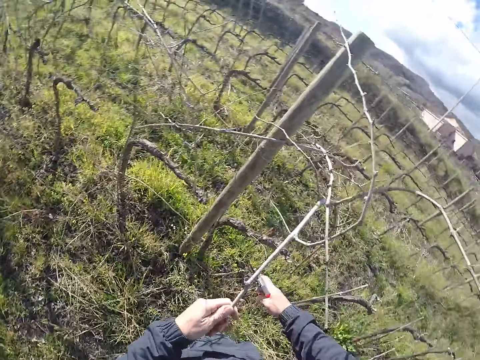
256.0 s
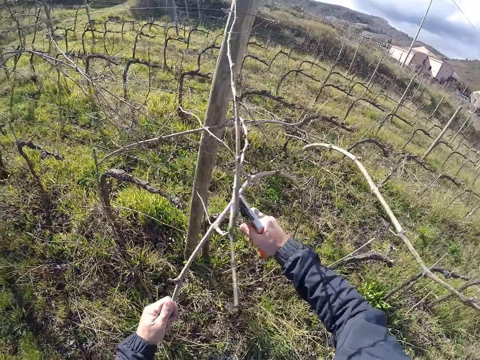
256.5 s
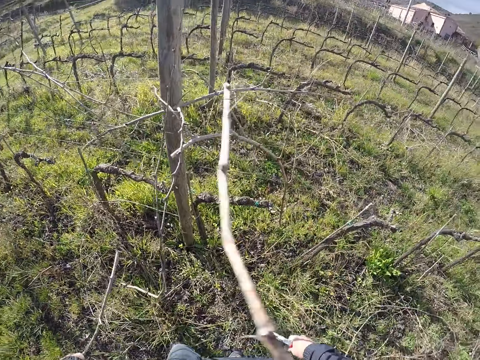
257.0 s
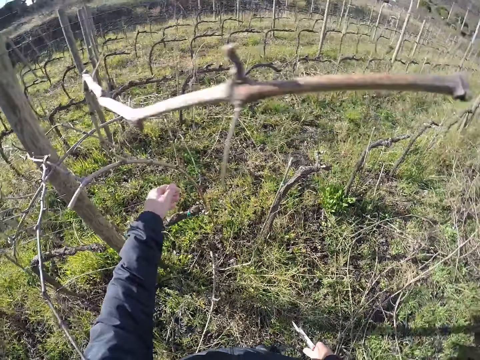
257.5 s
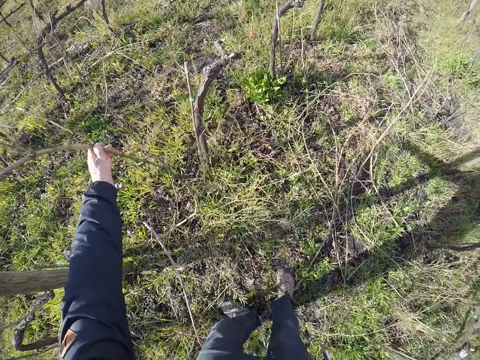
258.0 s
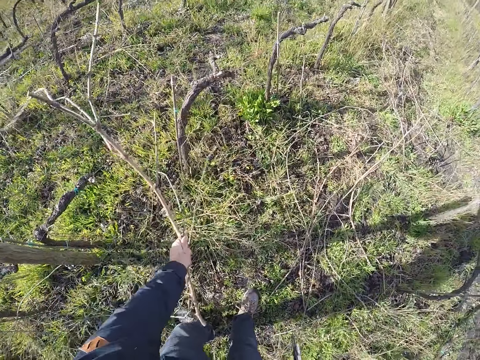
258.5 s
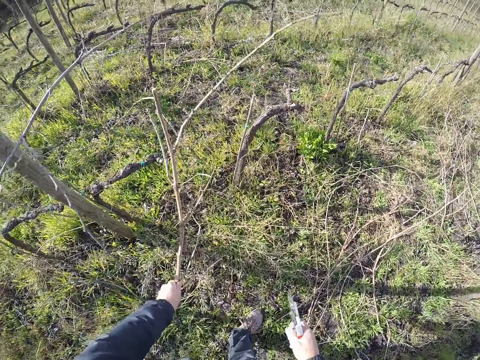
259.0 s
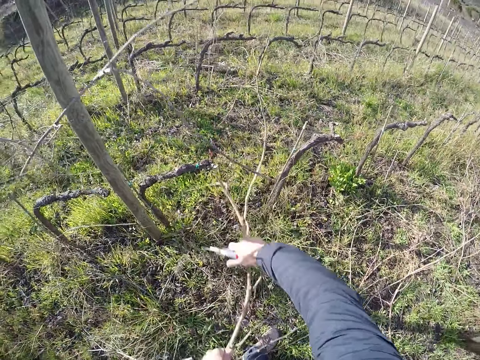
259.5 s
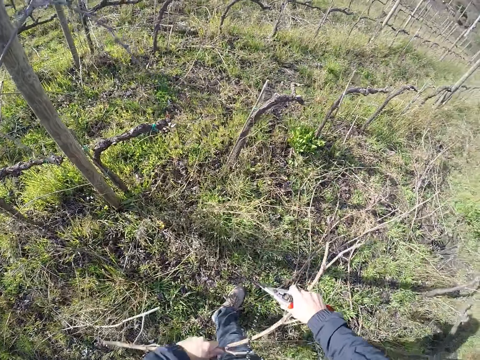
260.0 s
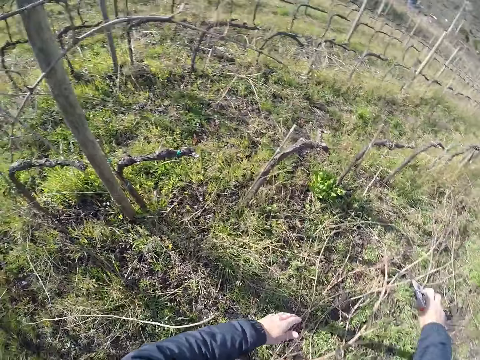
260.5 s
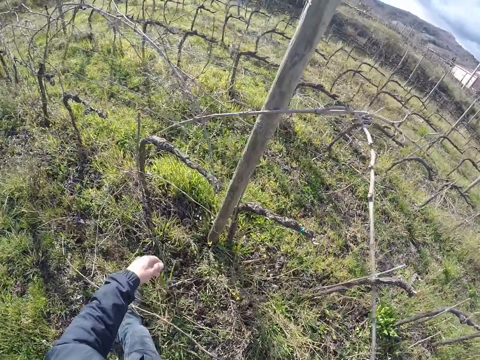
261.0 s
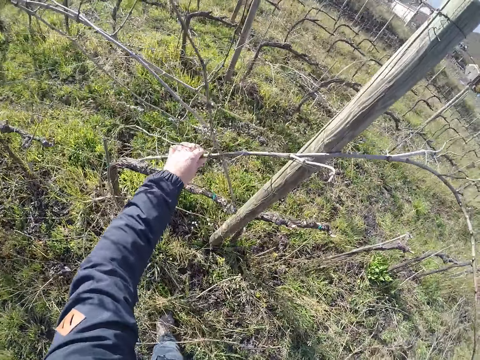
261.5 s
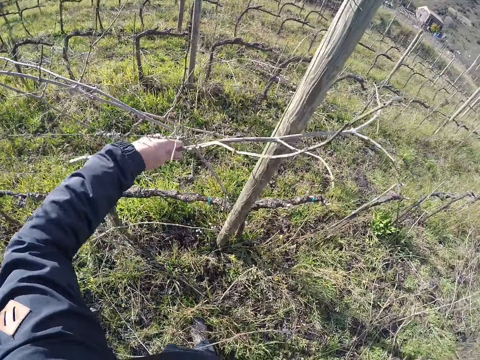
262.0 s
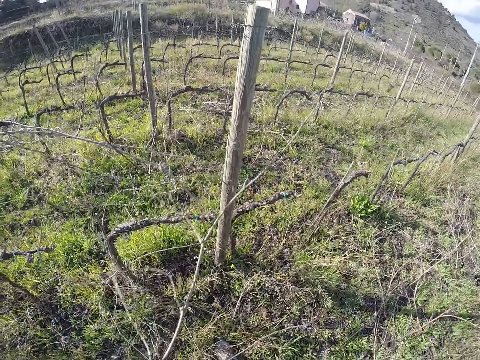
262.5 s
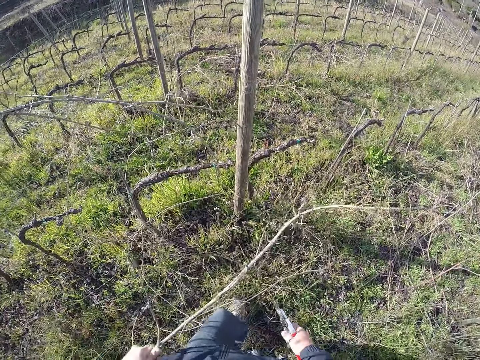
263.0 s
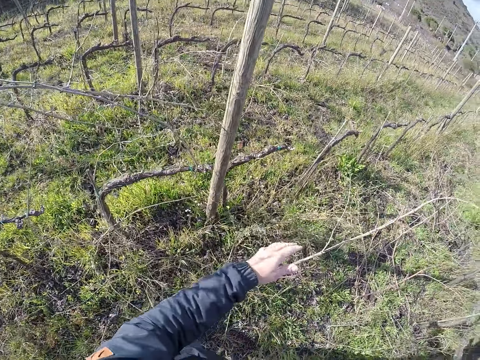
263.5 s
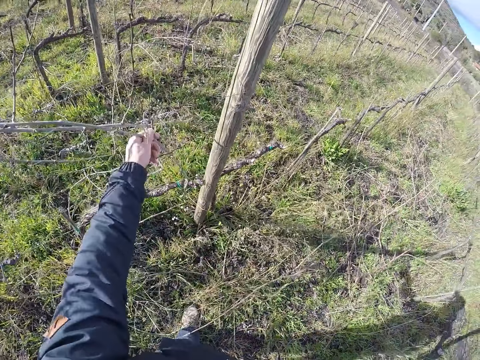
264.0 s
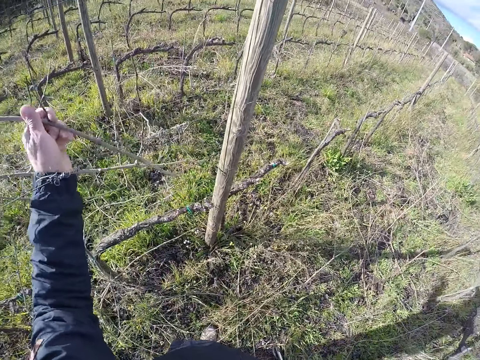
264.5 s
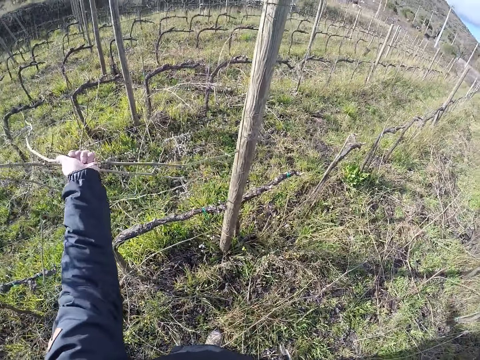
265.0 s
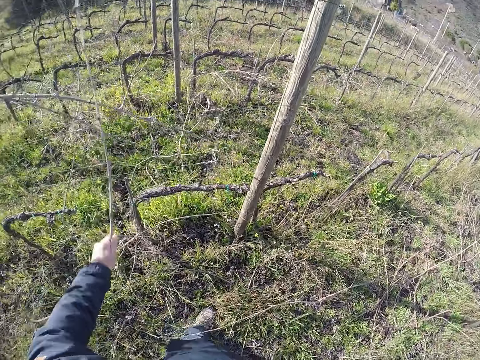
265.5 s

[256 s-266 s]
The camera wearer grabs a branch with his left hand. He cuts the branch with the pruner in his right hand. He drops the branch on the ground with his left hand. He removes some branches with his left hand. He pulls the branch. He drops the branch on the ground with both hands. He removes the branch from the wire fence with his left hand. He pulls the branch. He drops the branch on the ground with his left hand. He throws the branch down. He removes the branch from the wire fence with his left hand.

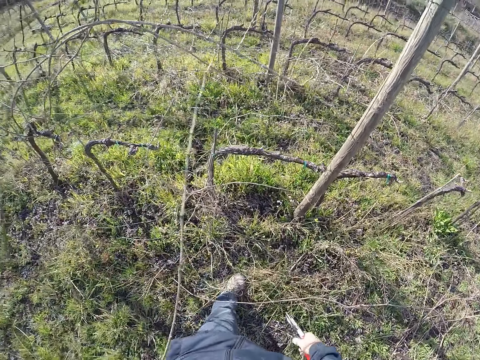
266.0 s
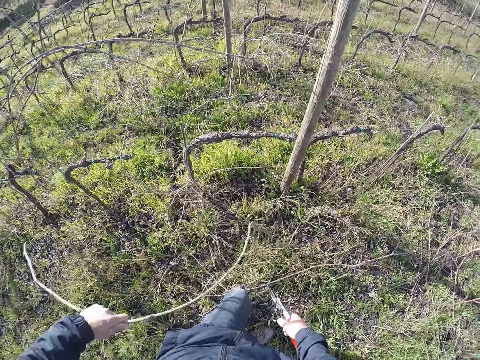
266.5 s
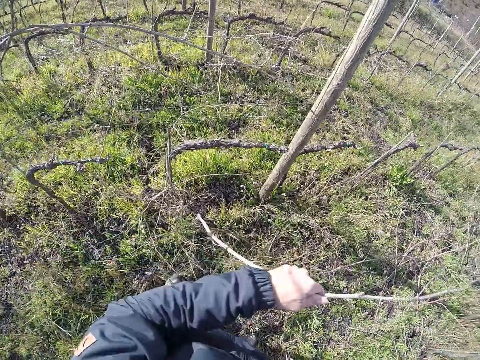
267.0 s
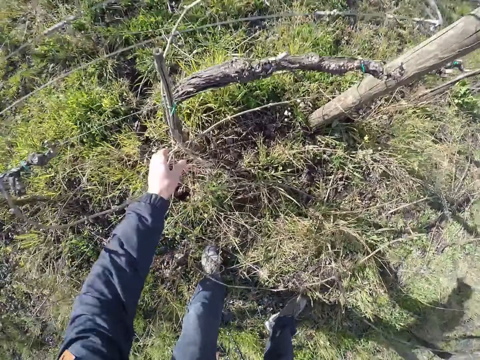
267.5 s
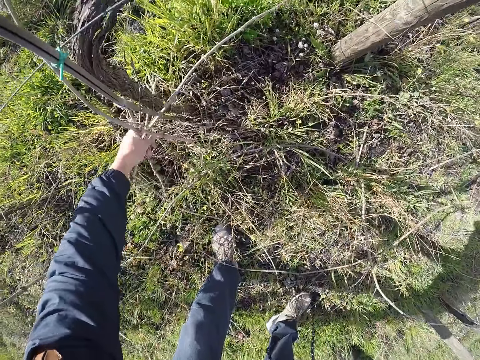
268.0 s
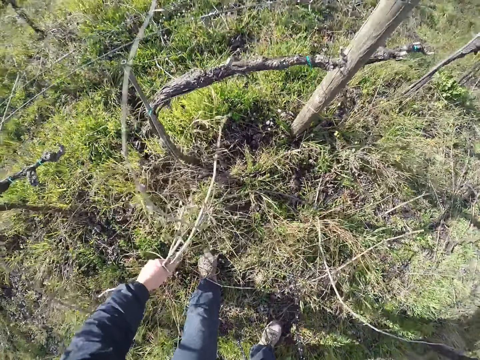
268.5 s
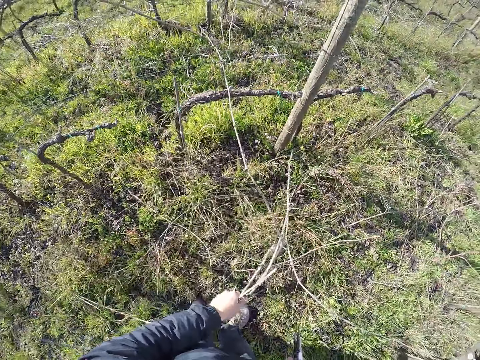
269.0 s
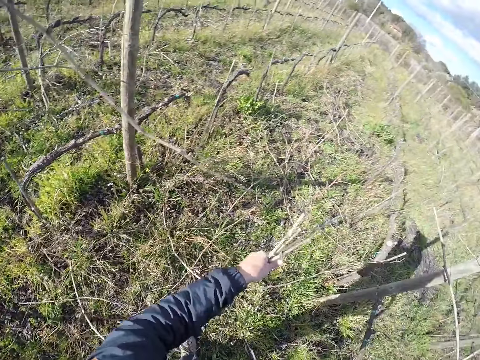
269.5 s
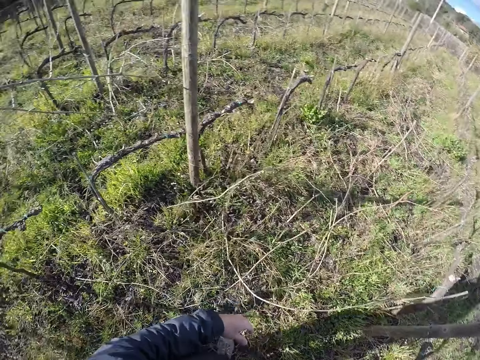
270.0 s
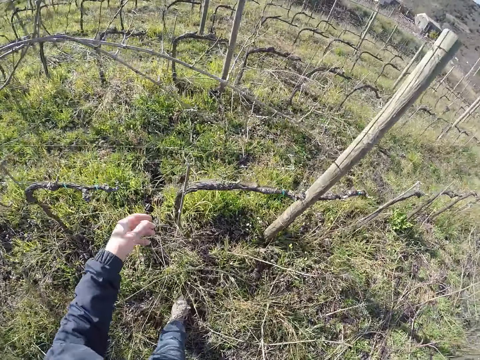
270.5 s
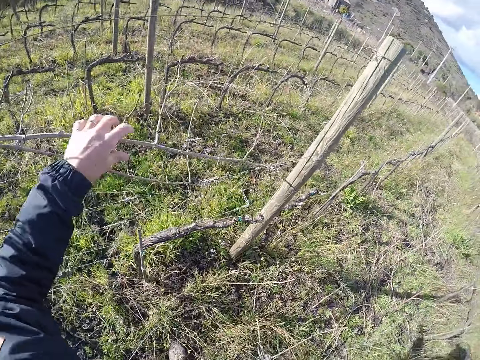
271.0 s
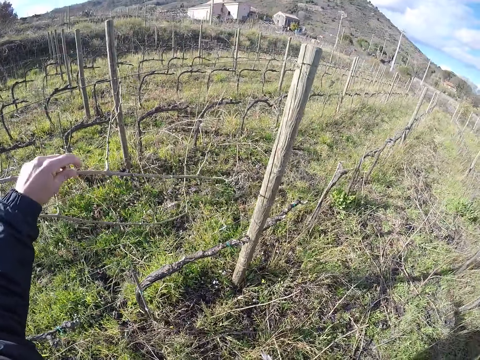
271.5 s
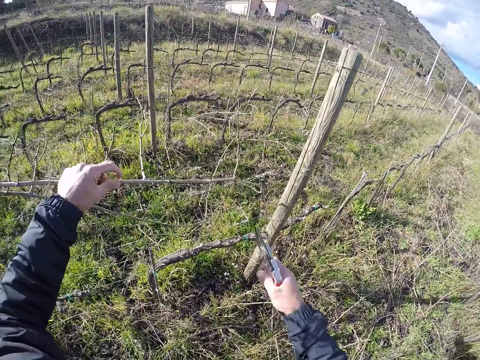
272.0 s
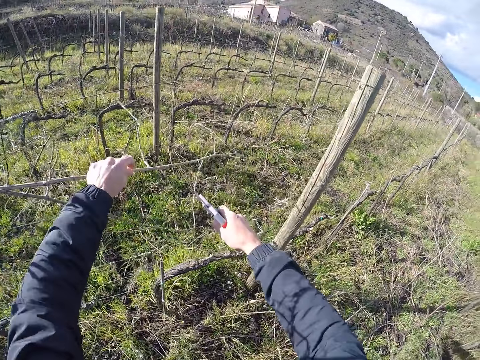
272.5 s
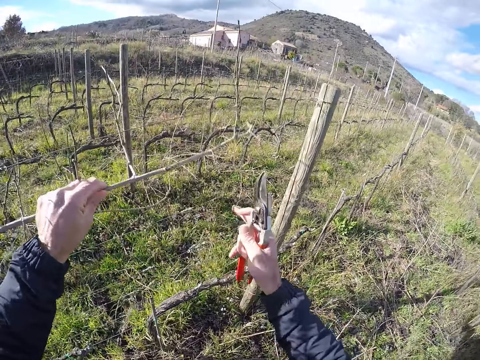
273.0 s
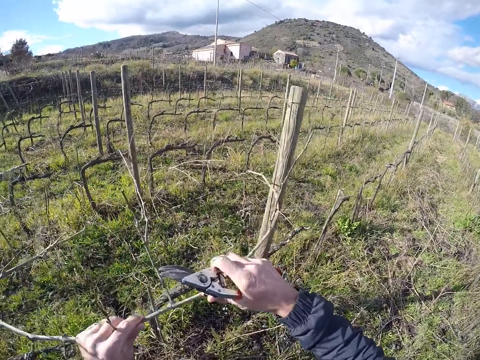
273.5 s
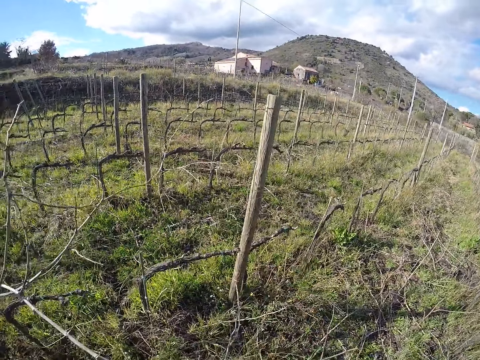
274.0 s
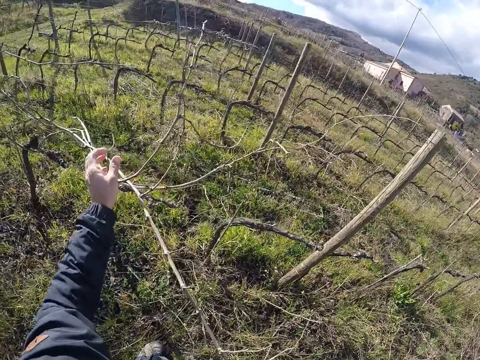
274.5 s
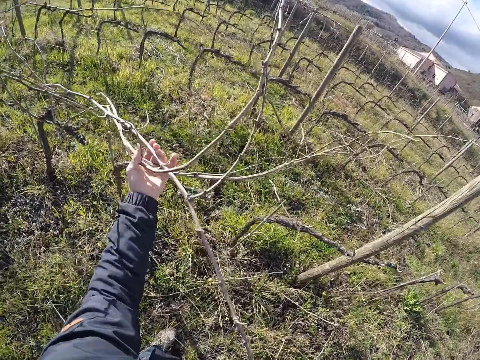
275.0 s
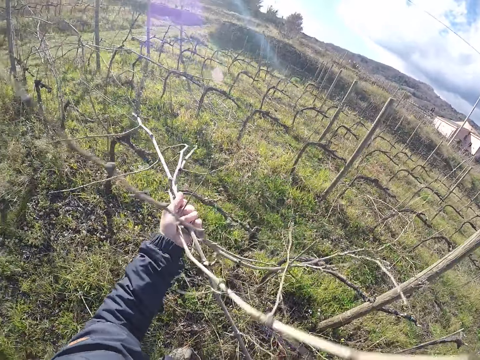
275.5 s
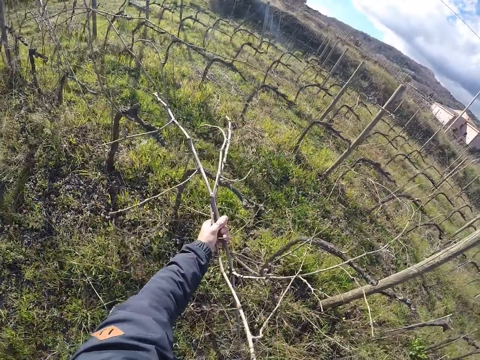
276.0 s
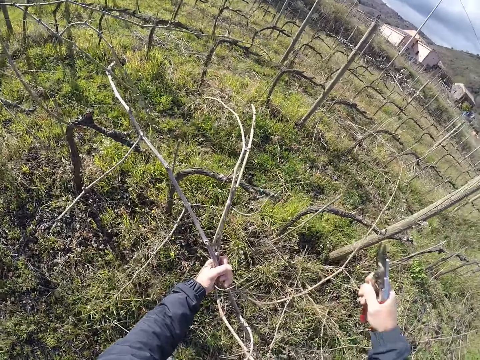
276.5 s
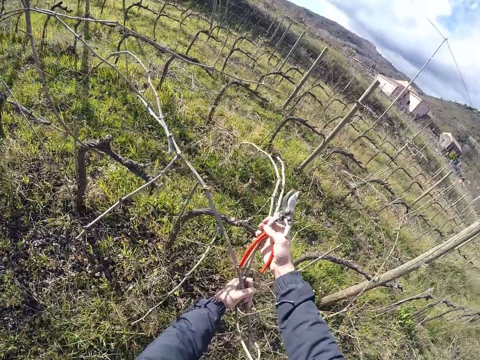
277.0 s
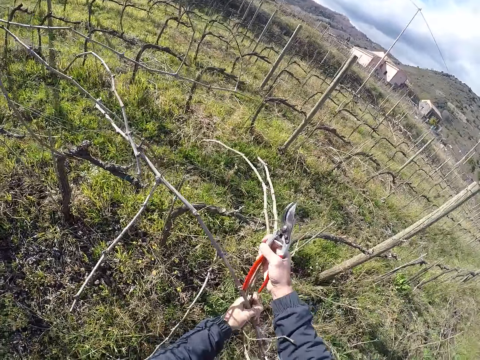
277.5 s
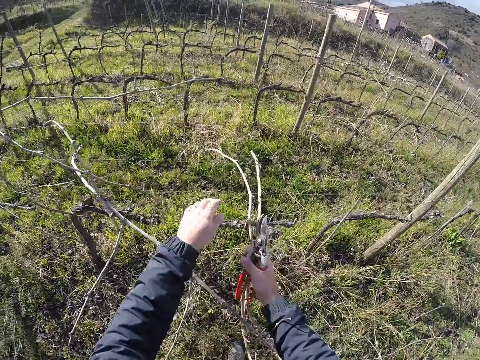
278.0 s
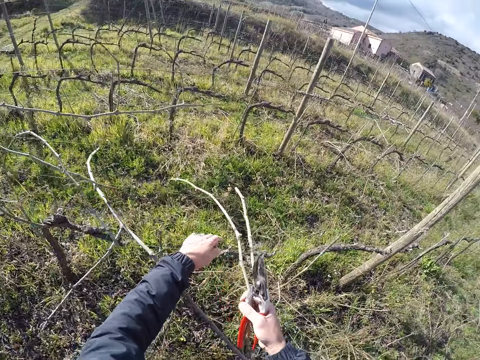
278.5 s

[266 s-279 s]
The camera wearer drops the branch on the ground with his left hand. He pulls the branch. He picks some branches from the ground with his left hand. He throws the branch down. He drops the branches on the ground with his left hand. He grabs the branch from the wire fence with his left hand. He removes the branch from the wire fence with both hands. He pulls the branch. He removes some branches from the wire fence with both hands. He pulls the branch.

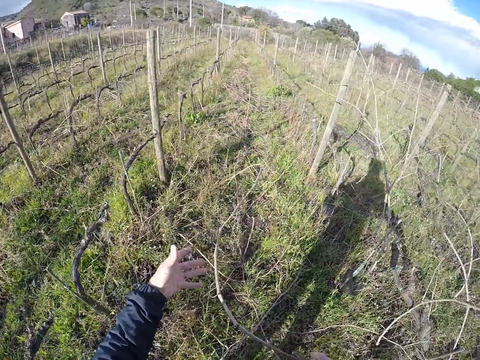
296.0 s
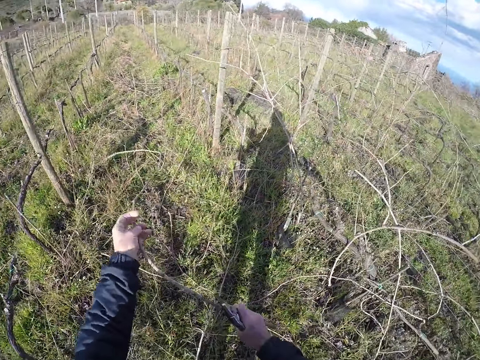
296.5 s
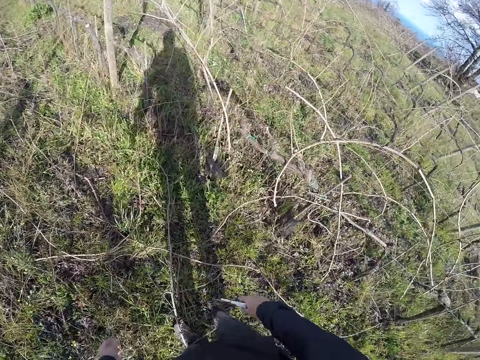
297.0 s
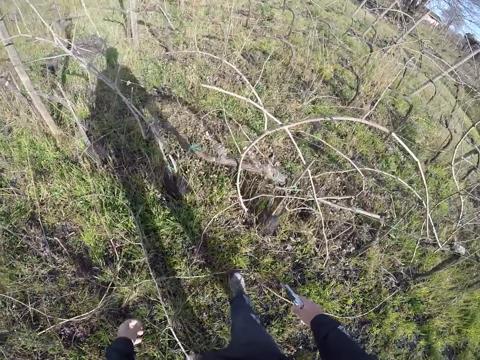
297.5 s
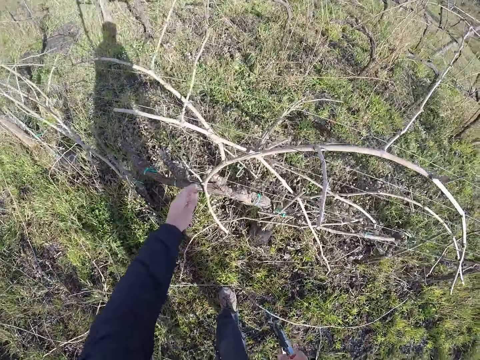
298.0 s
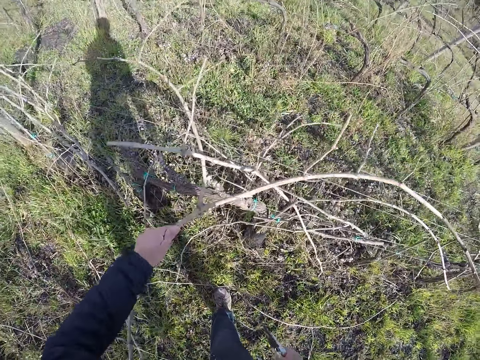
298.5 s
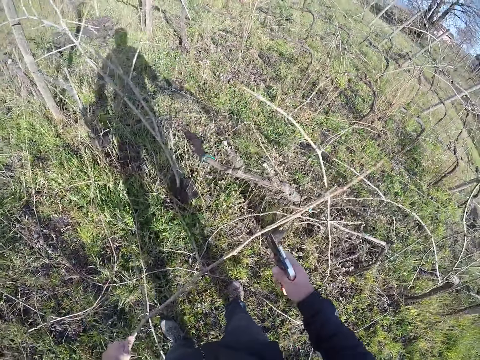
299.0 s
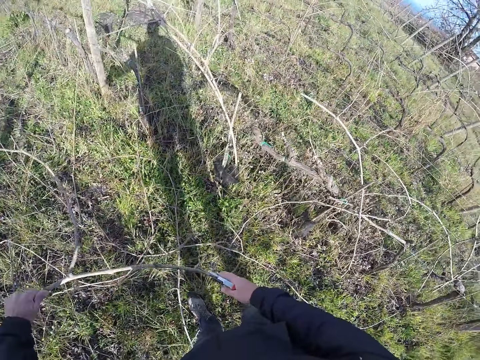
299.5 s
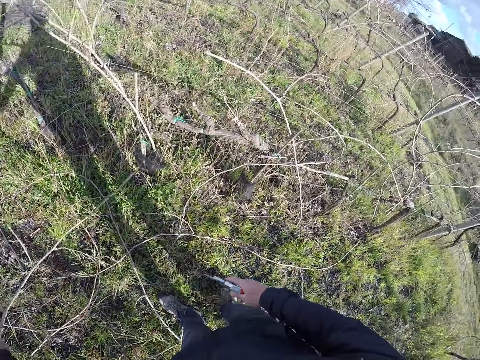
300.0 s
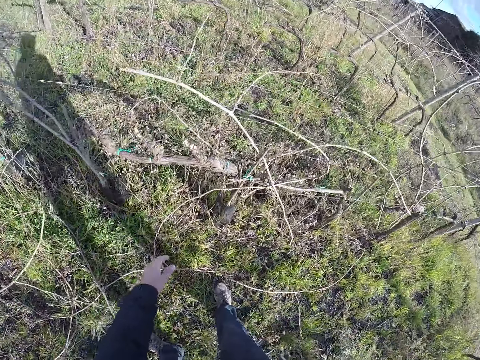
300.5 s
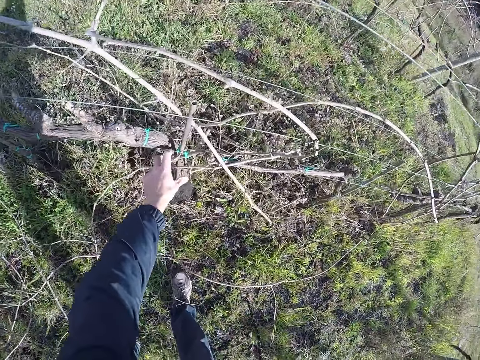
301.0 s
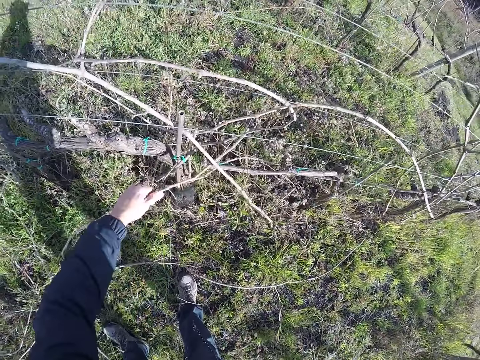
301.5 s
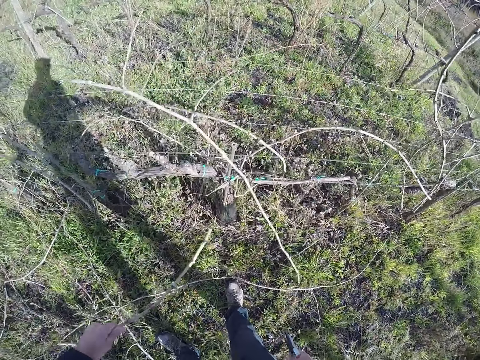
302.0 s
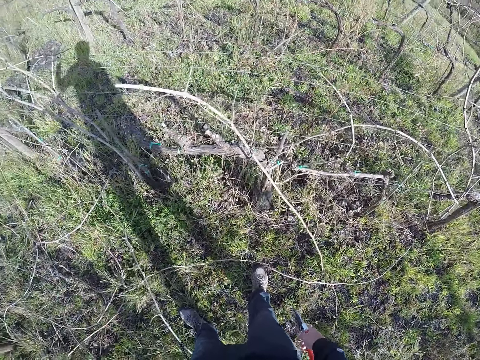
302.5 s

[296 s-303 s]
The camera wearer drops the twig on the ground. He pulls out a twig from the wire fence with his left hand. He drops the twig on the ground. He pulls out a twig or piece of wood from the wire fence with his left hand. He drops the piece of wood down.
